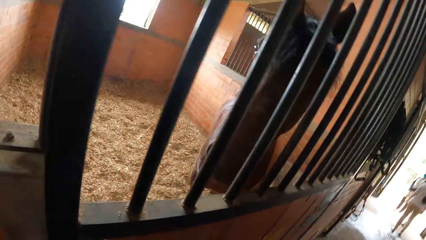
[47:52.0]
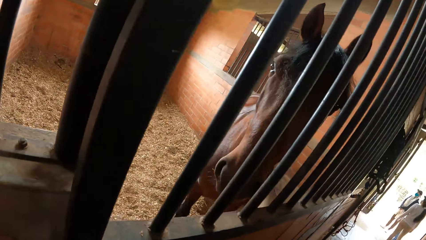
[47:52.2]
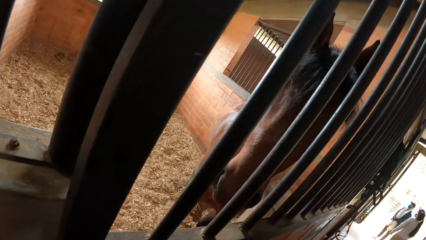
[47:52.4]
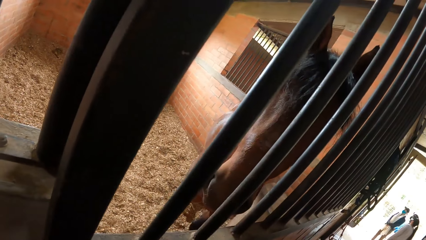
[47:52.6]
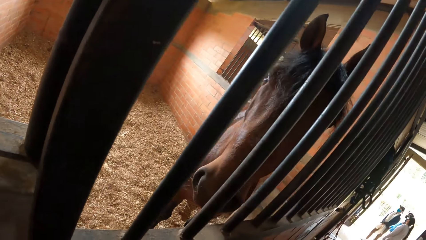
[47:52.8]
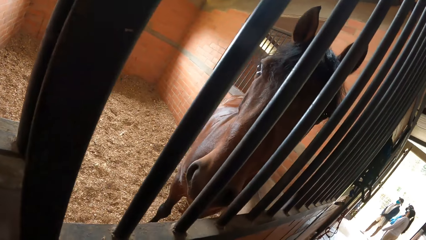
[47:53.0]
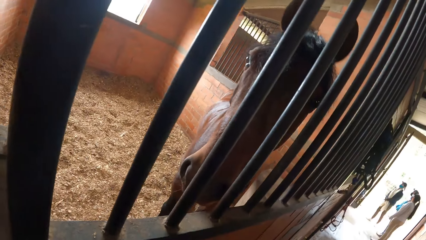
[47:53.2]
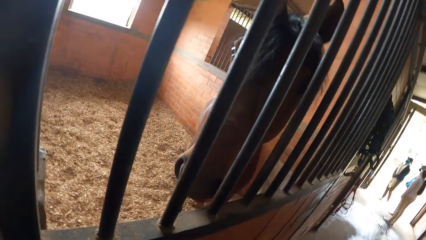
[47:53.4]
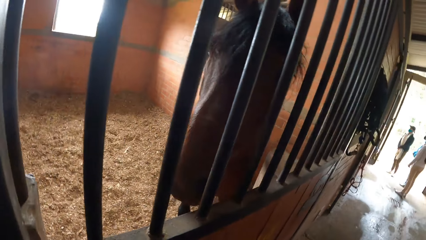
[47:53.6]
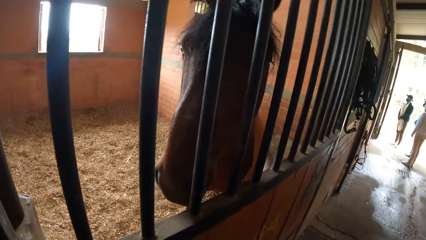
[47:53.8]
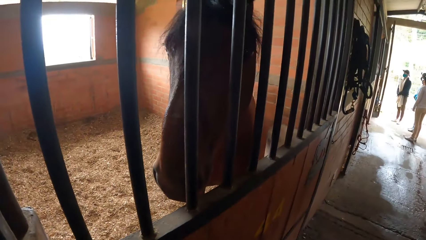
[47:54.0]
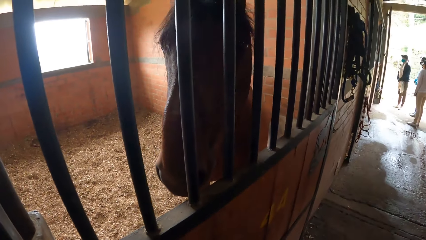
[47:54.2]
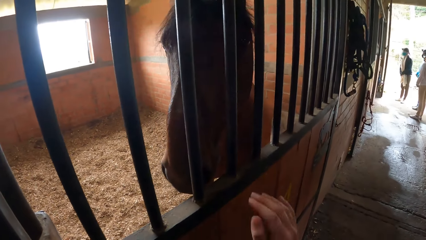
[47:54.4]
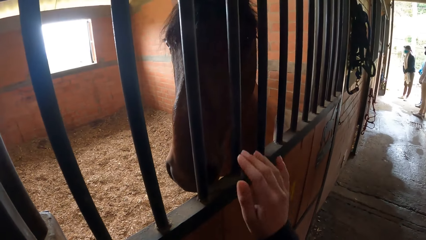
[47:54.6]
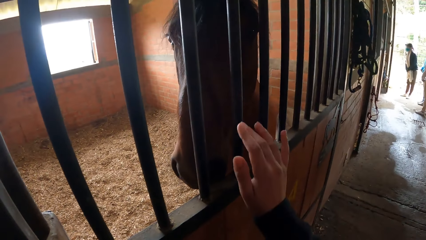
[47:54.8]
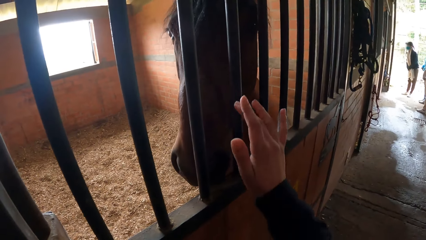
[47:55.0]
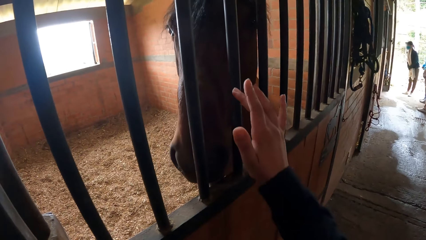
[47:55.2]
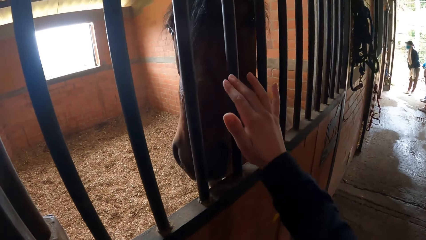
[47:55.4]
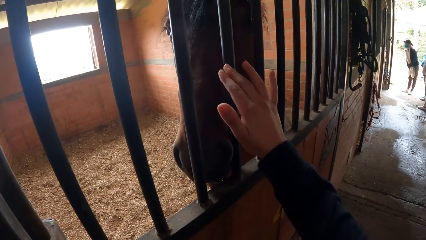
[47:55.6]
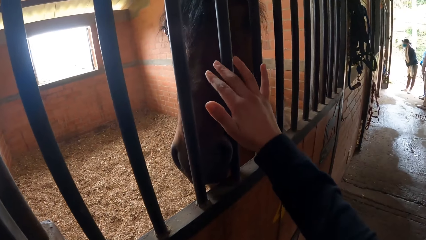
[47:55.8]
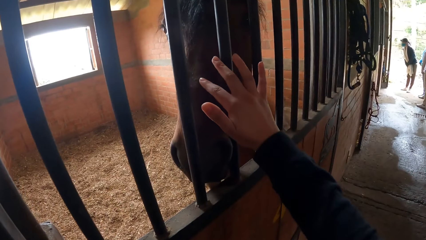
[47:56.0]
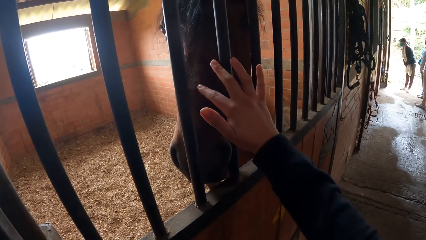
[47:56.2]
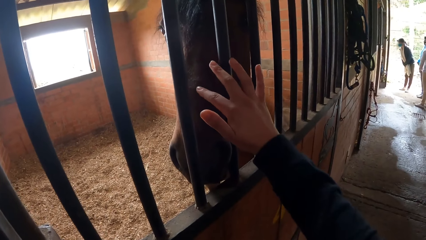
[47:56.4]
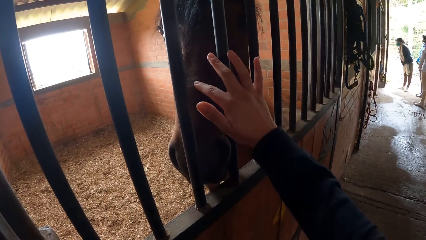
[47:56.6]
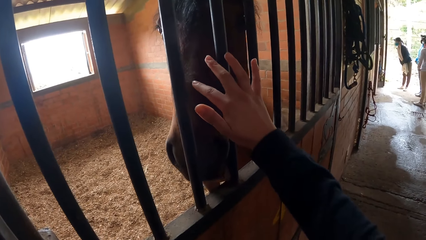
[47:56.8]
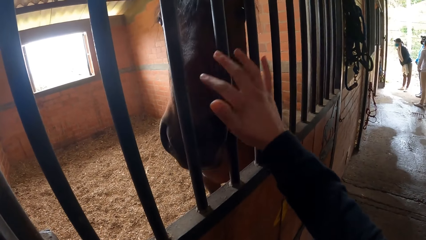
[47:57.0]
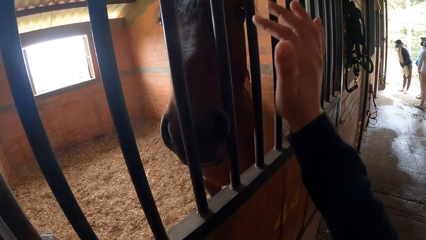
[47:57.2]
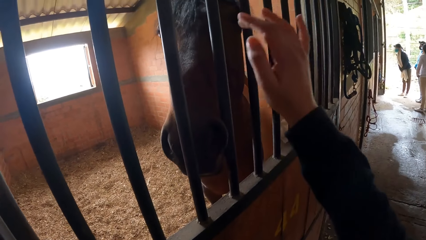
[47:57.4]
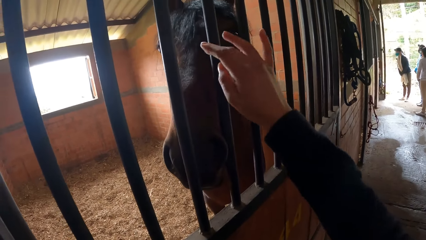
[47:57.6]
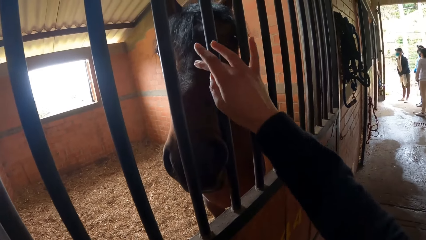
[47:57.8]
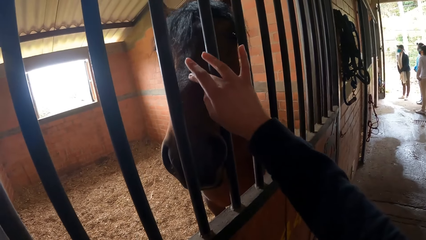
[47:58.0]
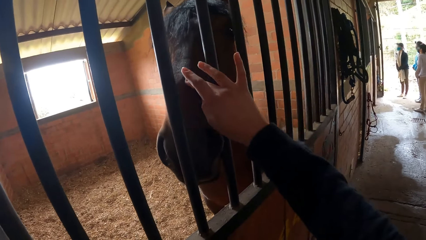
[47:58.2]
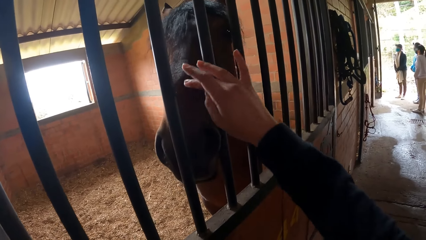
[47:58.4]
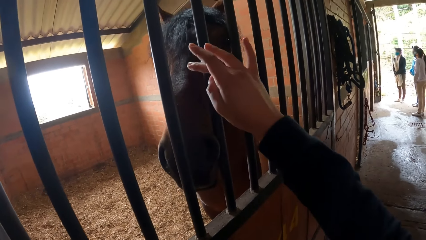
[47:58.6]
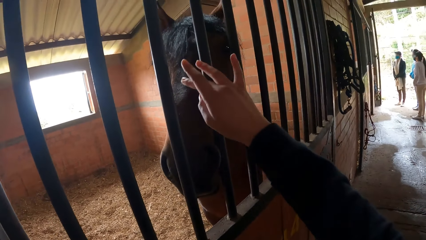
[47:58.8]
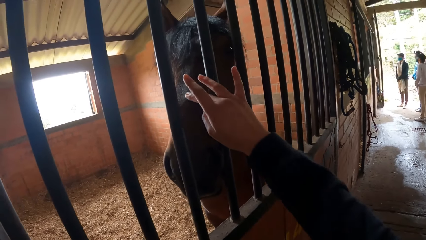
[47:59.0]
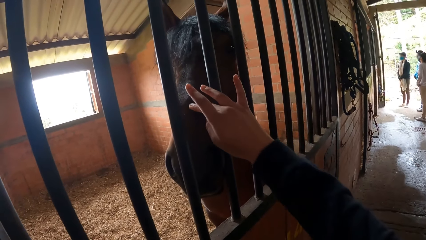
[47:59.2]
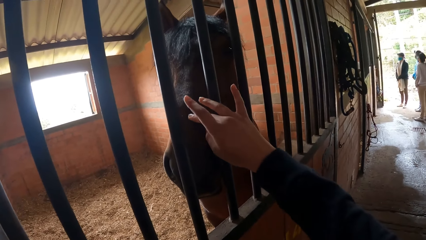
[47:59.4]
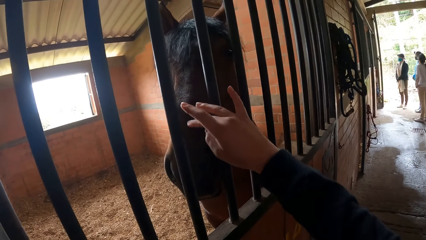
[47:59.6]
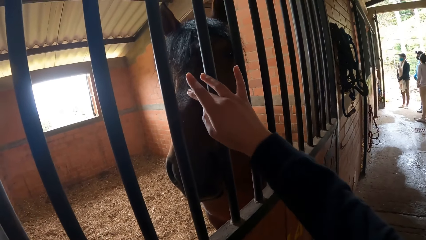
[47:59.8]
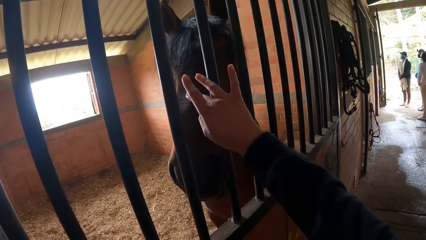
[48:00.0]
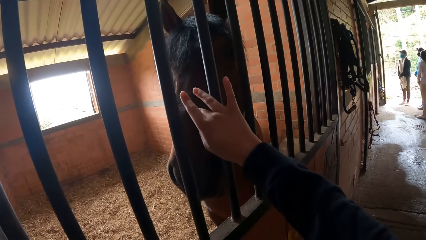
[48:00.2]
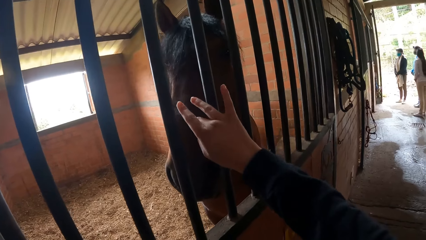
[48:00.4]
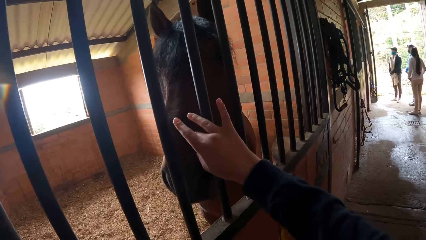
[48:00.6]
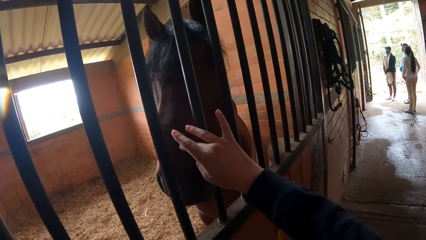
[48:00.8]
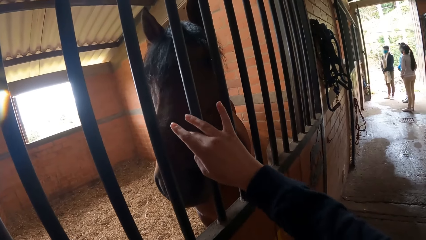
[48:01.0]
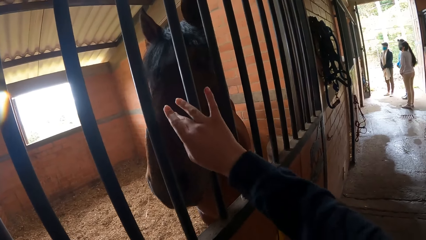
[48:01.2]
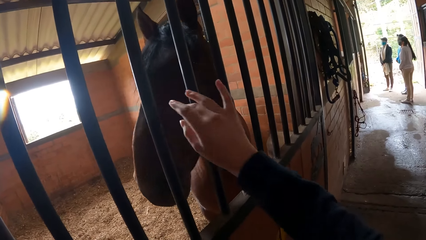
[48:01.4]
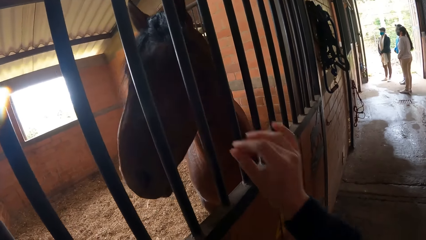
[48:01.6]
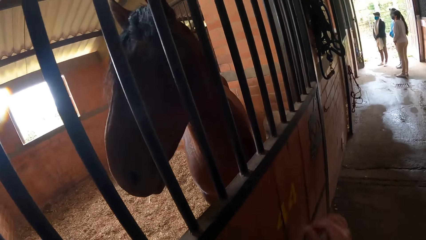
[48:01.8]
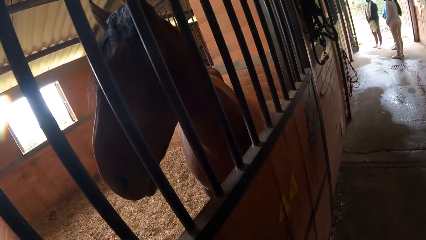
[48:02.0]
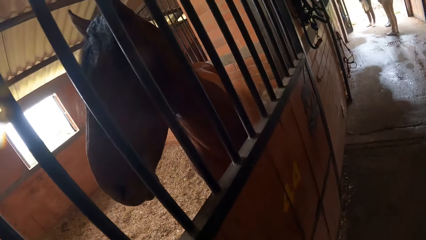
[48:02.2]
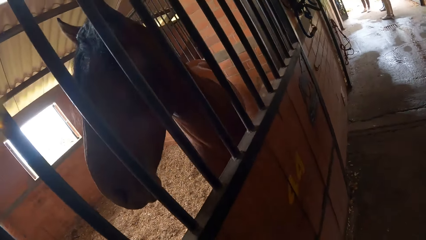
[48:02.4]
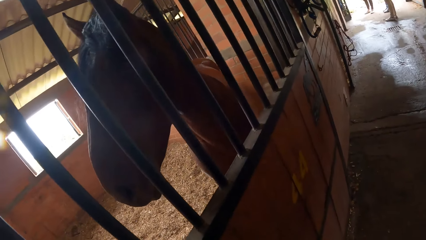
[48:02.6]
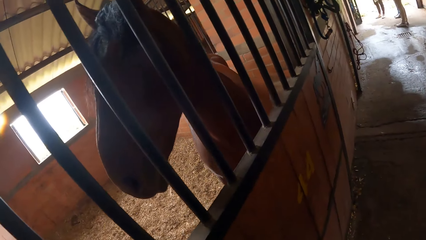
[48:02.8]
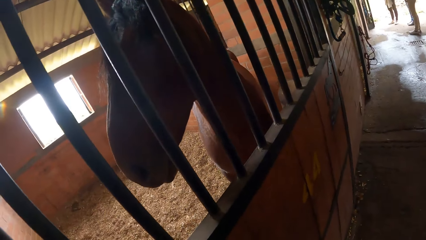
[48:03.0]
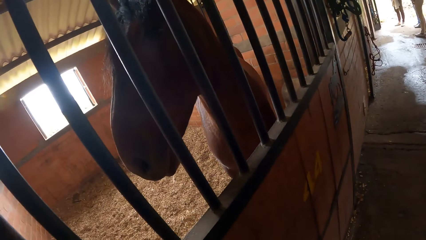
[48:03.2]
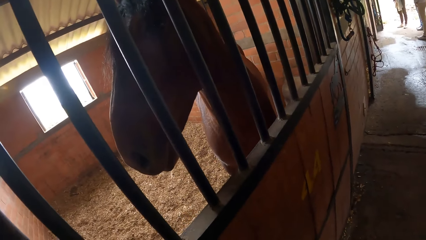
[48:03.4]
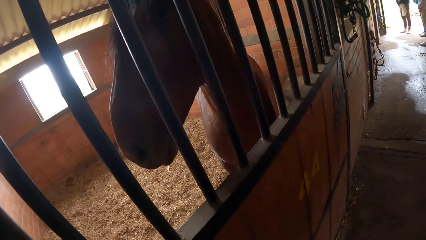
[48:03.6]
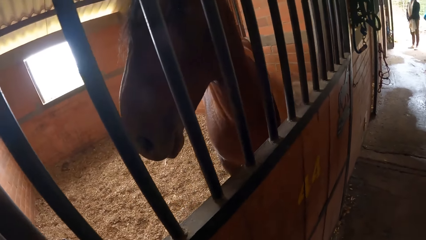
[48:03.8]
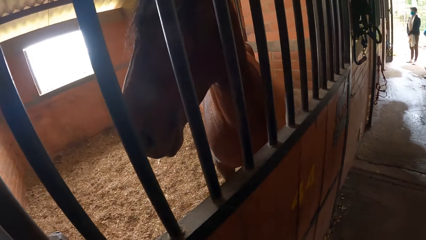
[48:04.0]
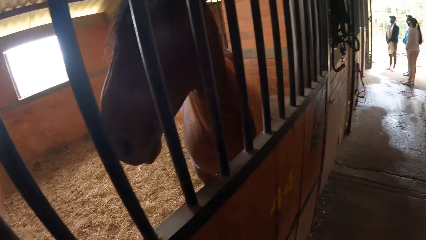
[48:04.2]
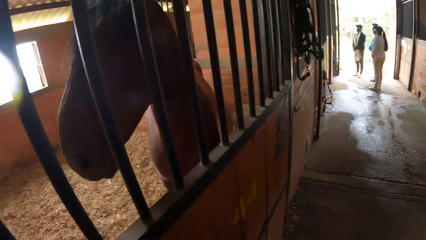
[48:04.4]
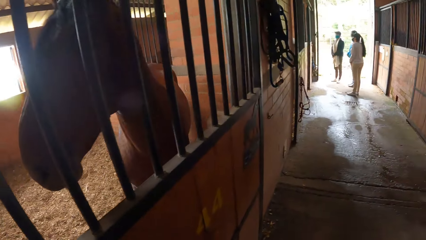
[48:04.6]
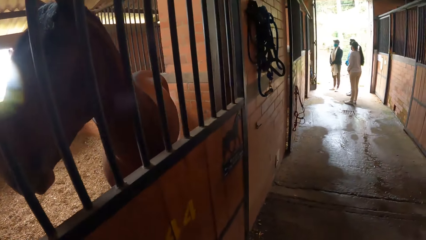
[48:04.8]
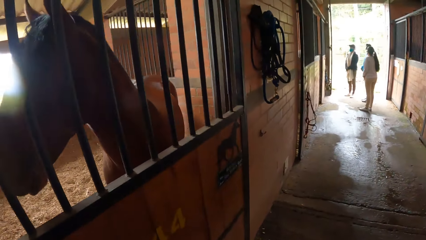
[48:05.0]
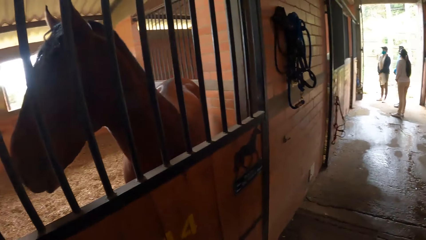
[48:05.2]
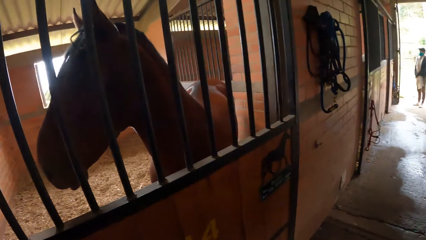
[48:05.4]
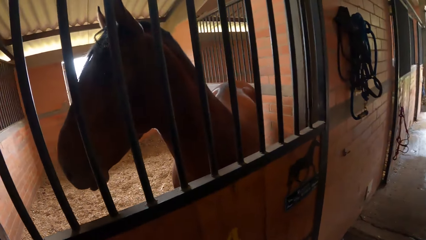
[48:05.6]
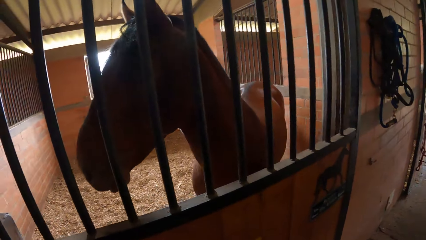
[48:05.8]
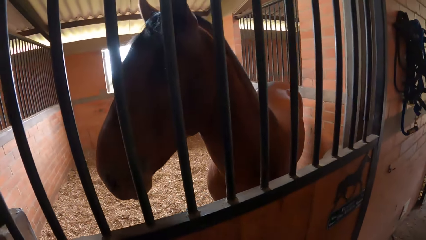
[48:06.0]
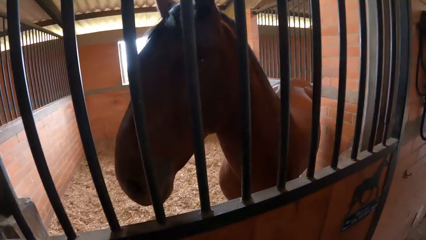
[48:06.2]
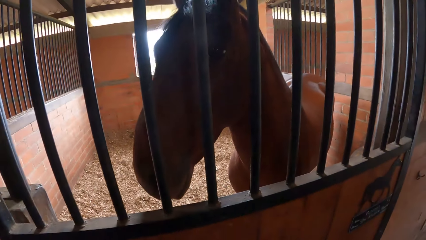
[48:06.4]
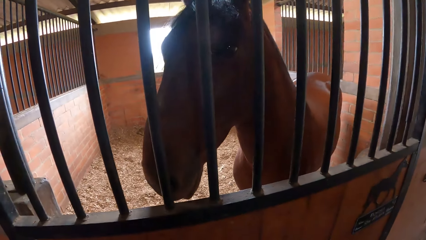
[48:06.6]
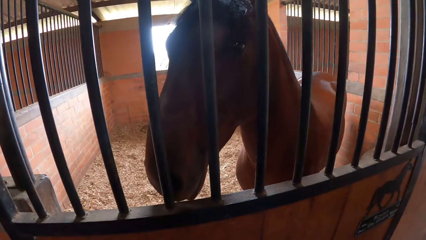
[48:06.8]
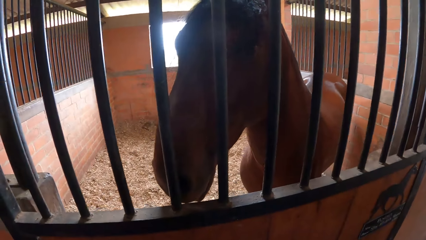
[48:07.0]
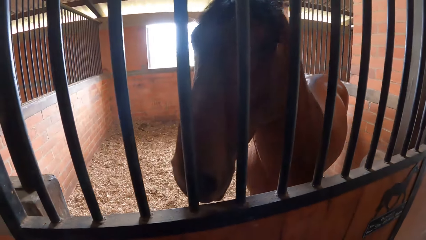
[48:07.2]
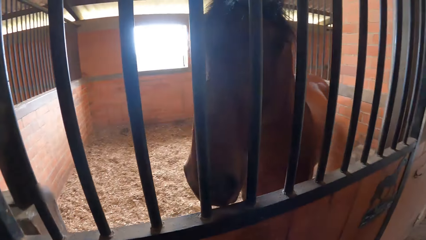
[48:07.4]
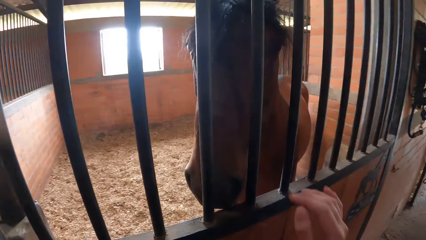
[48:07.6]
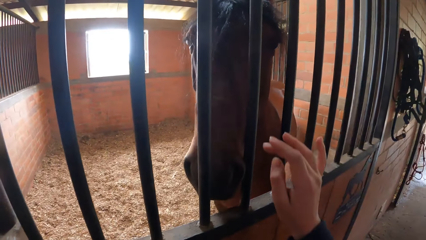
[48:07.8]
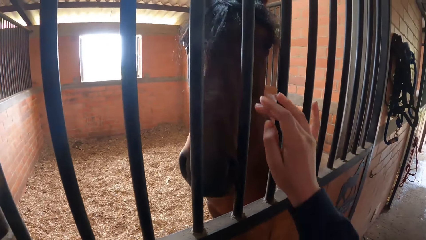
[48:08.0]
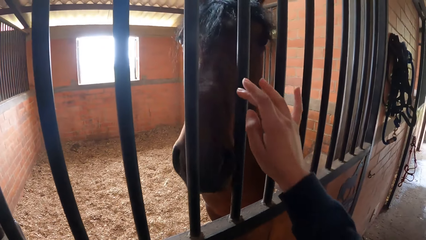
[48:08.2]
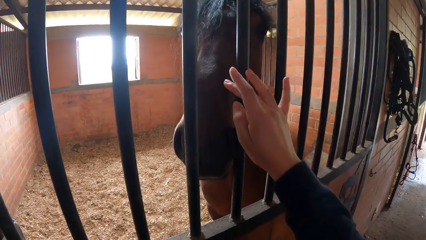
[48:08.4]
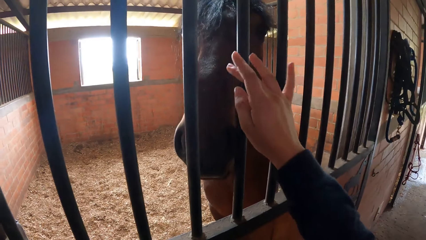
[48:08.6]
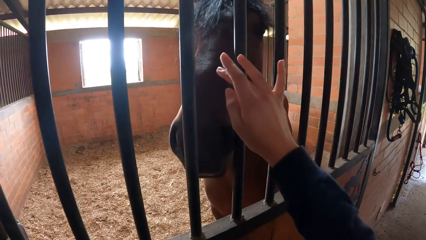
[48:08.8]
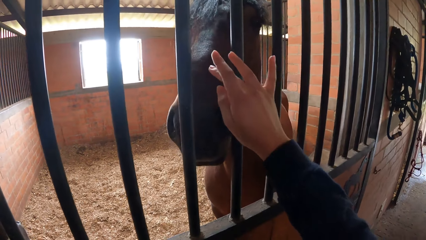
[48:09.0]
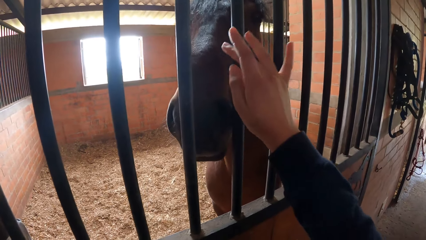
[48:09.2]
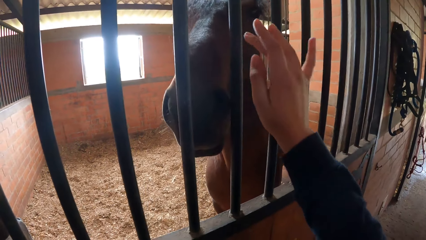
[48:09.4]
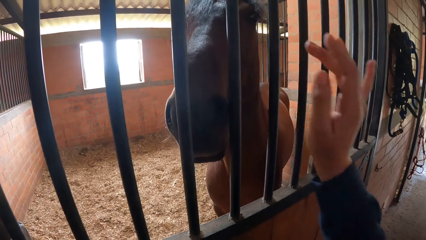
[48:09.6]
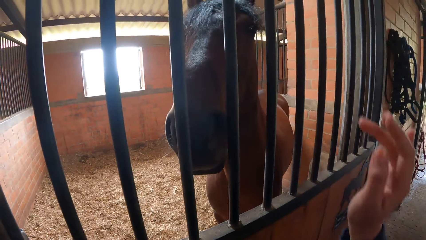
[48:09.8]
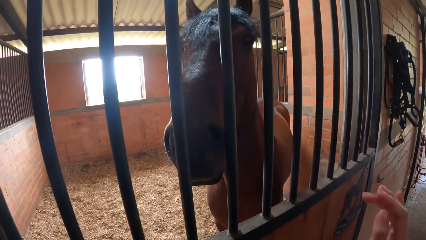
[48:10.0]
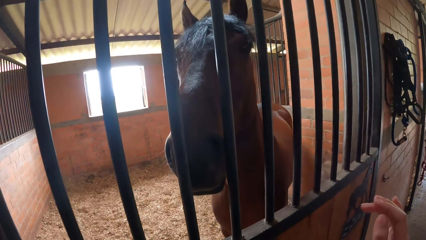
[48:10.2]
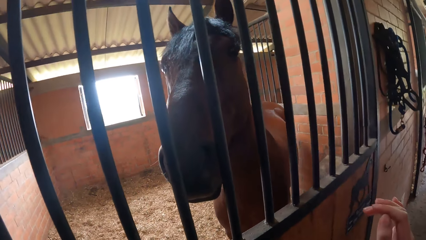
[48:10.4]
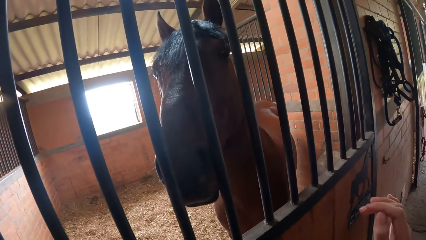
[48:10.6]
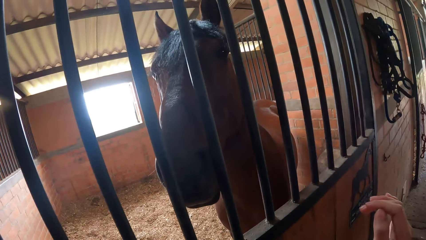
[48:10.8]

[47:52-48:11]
The camera wearer touches a horse with her right hand. She touches the horse with her right hand again.
